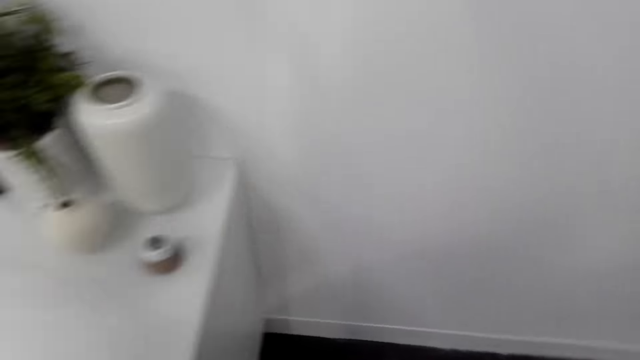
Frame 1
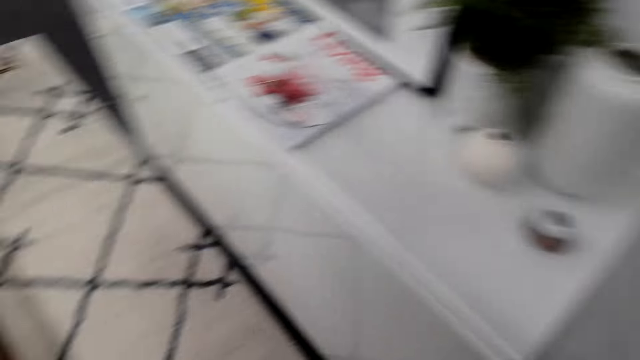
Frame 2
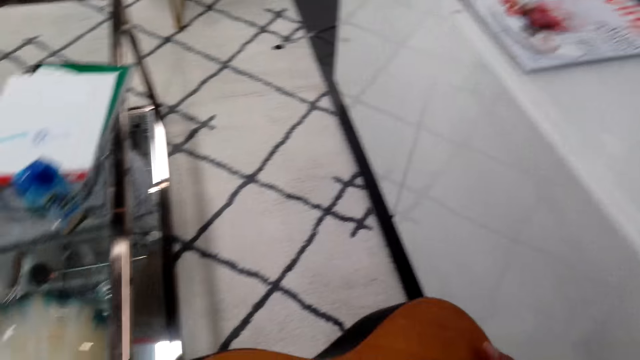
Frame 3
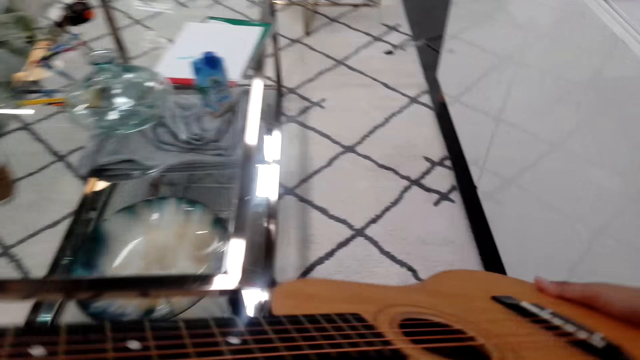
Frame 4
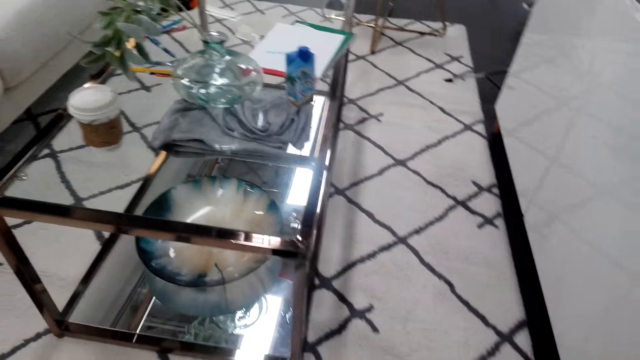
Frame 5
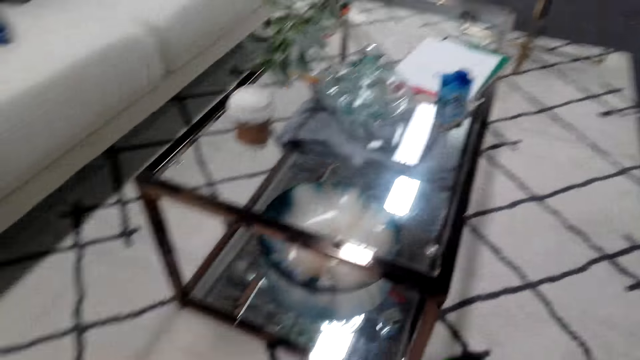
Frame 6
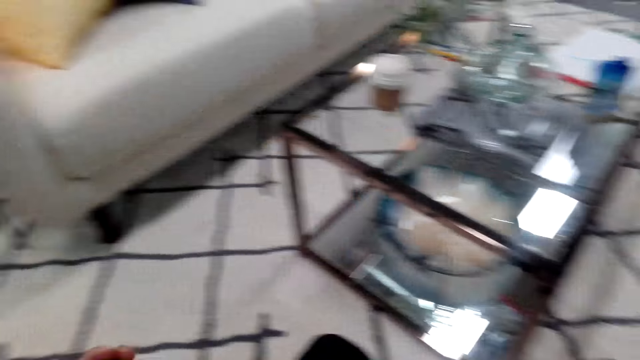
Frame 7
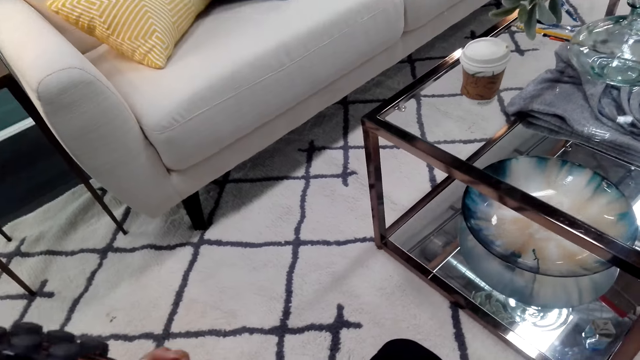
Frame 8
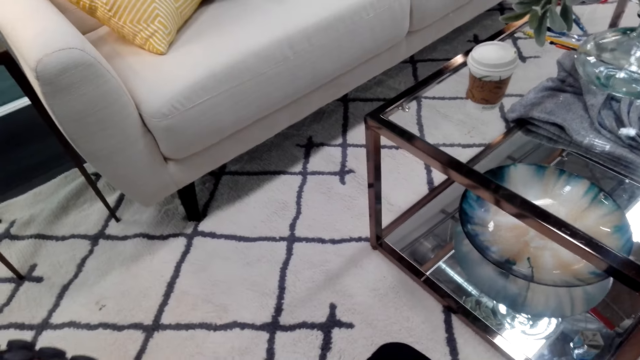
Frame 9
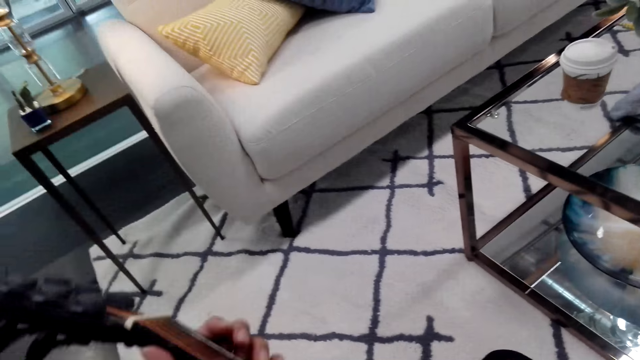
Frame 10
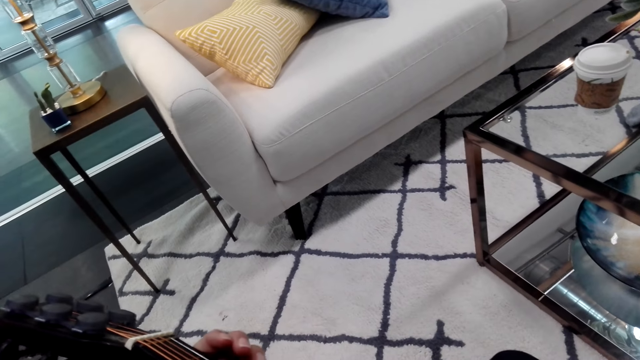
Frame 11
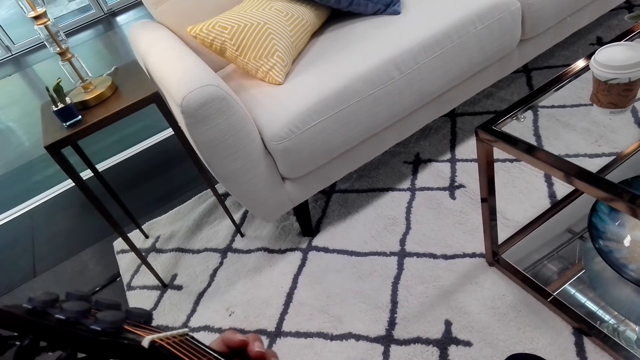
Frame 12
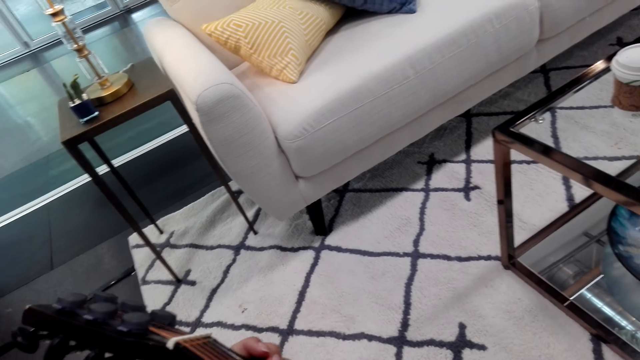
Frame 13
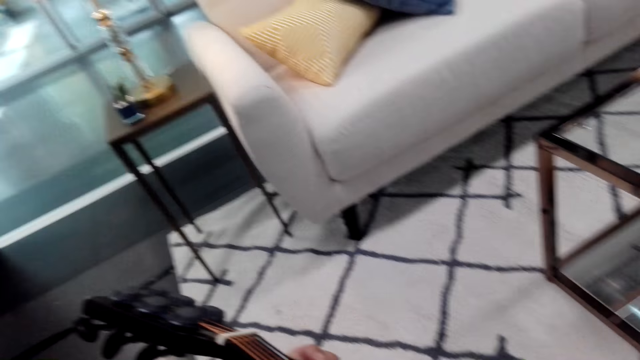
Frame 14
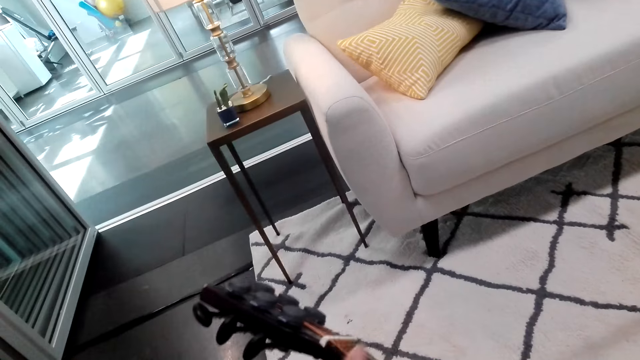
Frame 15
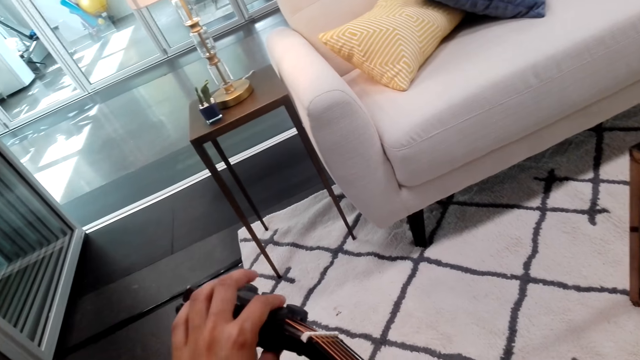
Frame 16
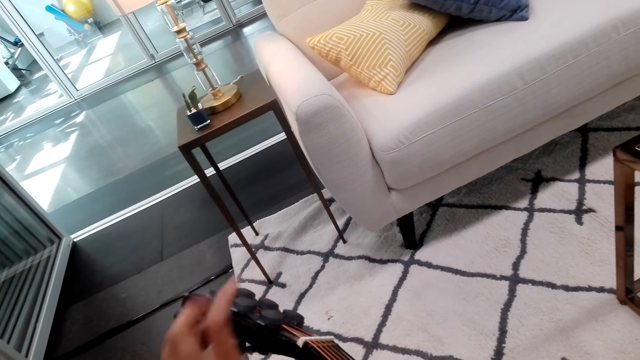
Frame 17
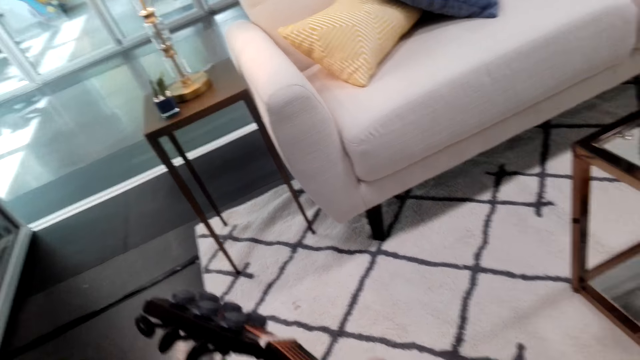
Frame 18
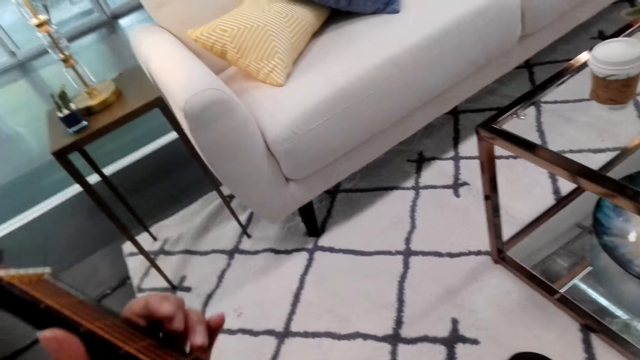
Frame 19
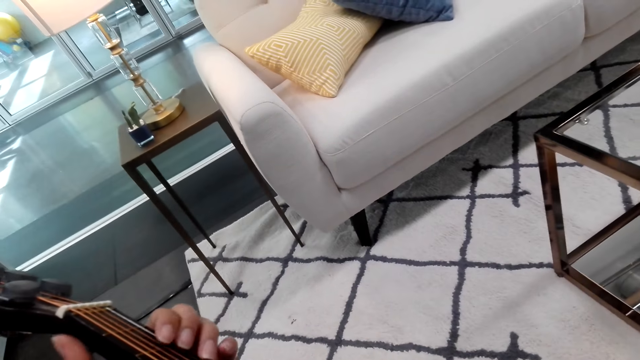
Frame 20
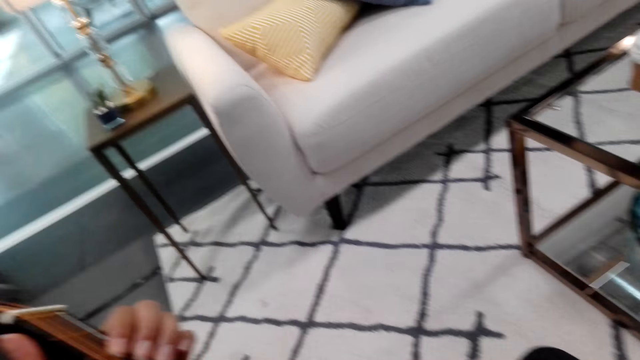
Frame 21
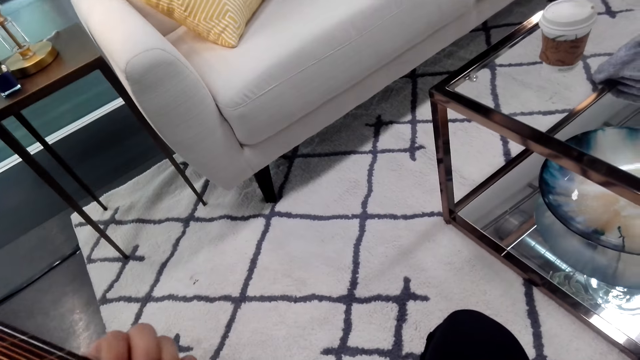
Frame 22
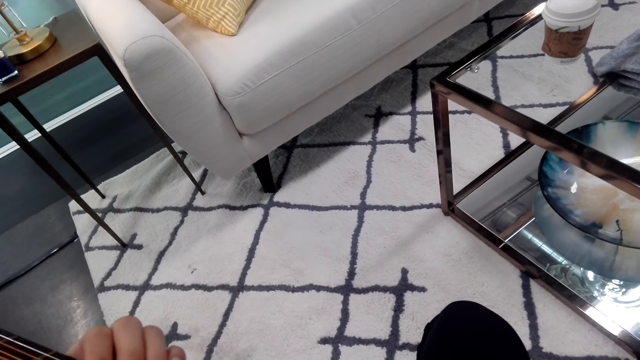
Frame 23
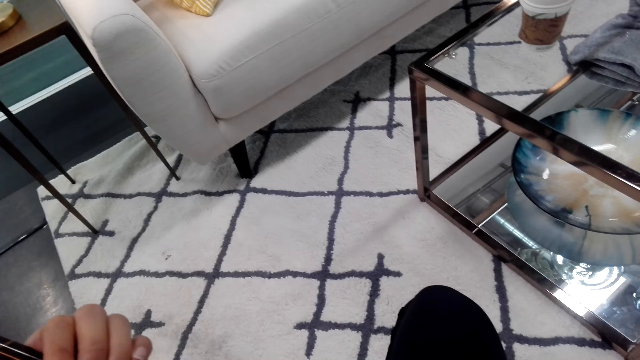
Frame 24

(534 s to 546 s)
The camera wearer holds a guitar. They pick up the guitar. They play the guitar with both hands.

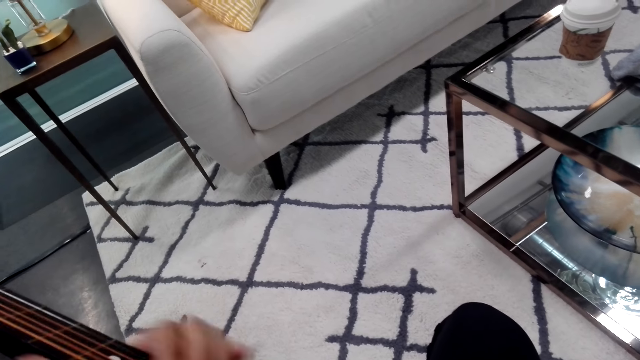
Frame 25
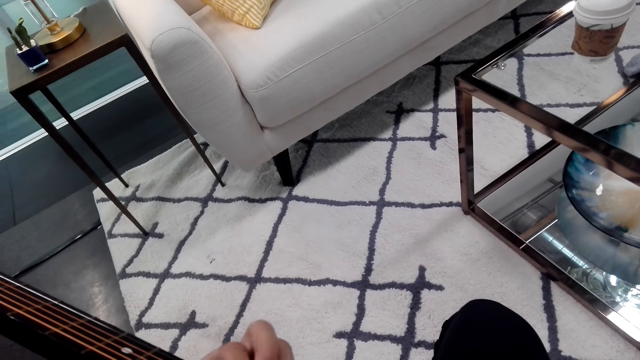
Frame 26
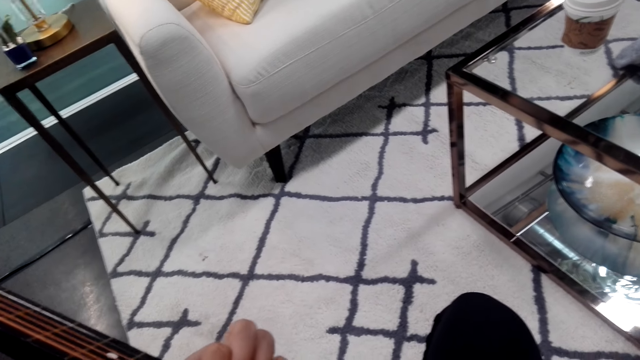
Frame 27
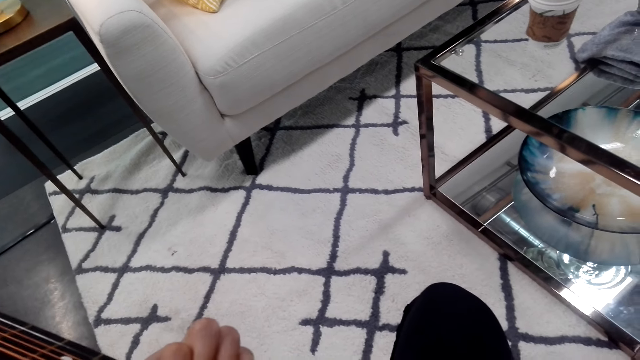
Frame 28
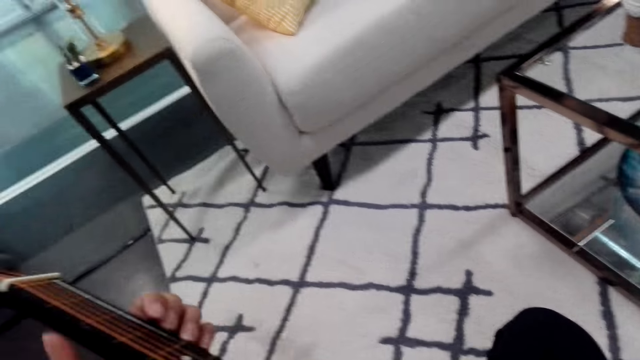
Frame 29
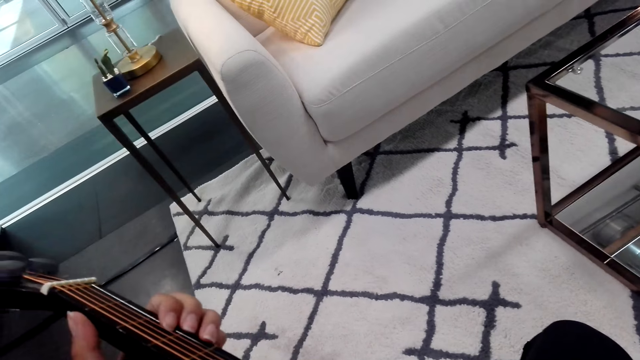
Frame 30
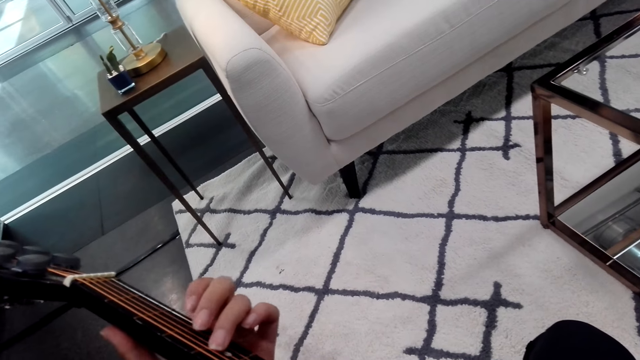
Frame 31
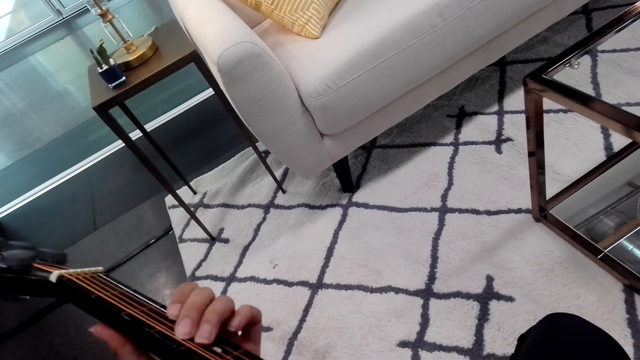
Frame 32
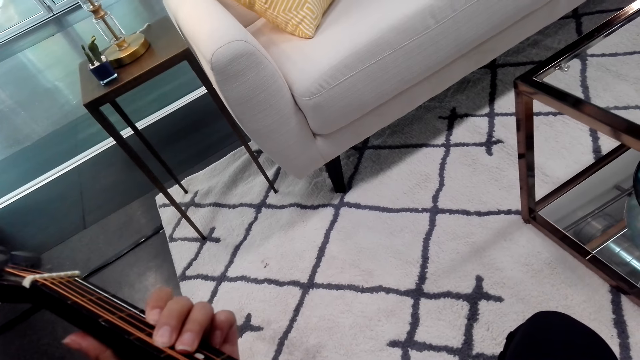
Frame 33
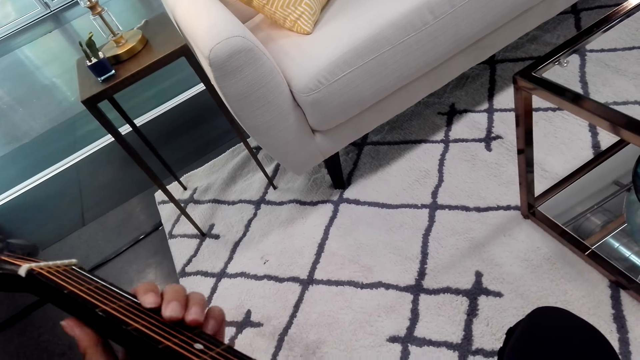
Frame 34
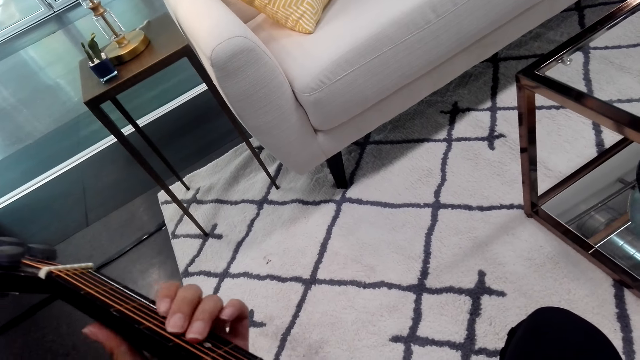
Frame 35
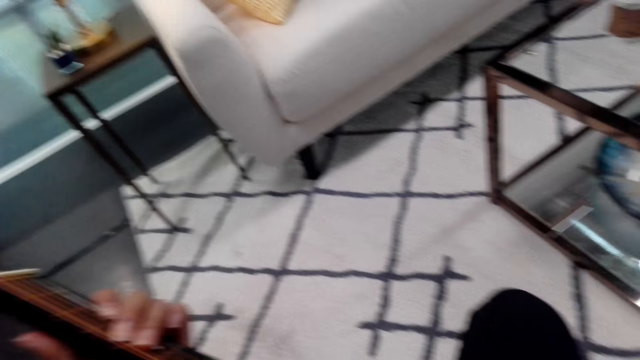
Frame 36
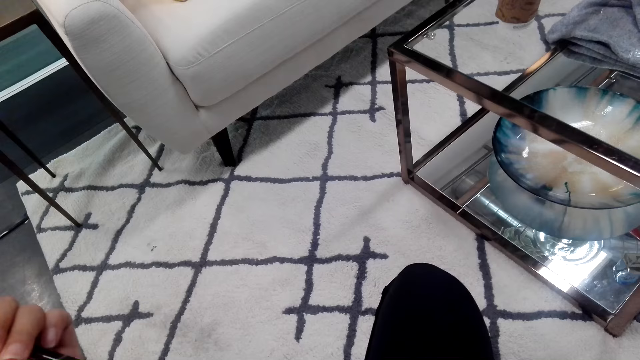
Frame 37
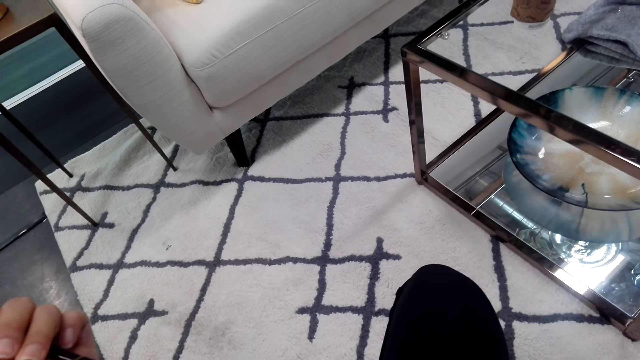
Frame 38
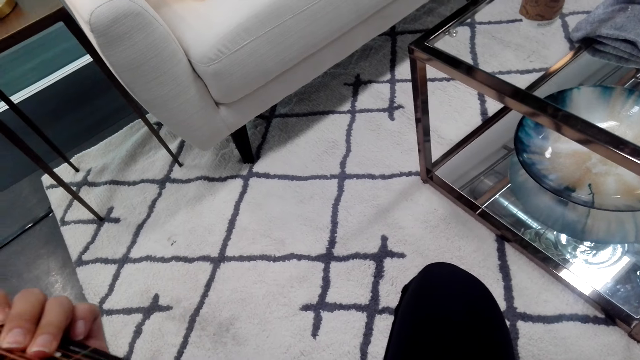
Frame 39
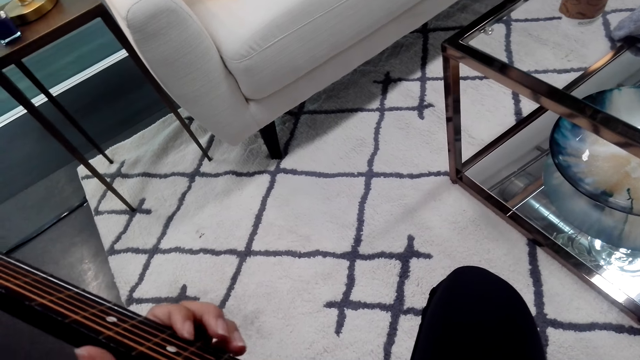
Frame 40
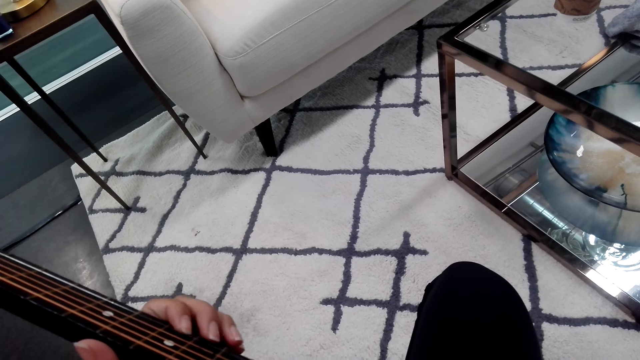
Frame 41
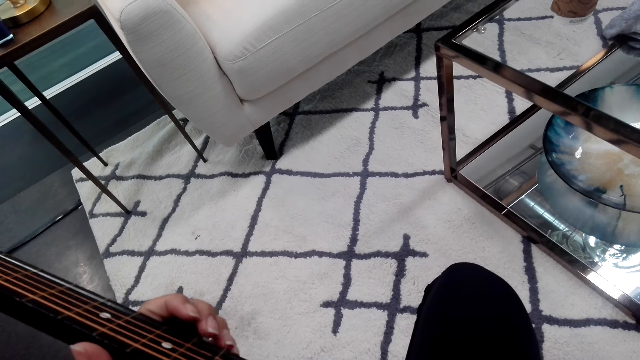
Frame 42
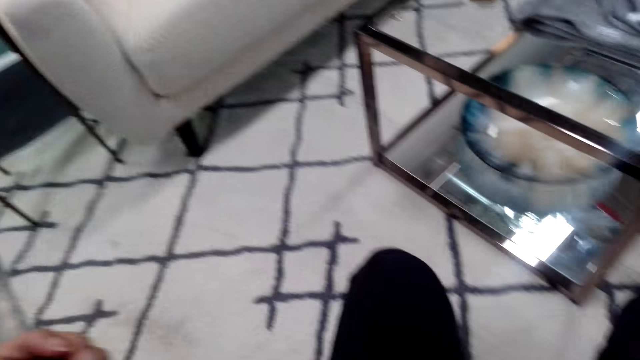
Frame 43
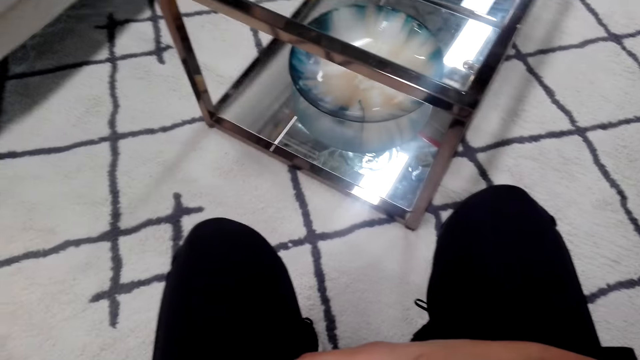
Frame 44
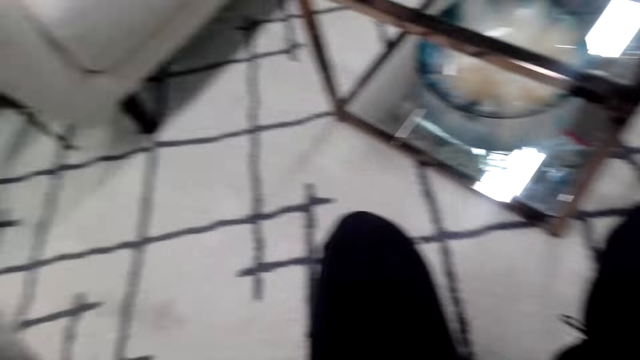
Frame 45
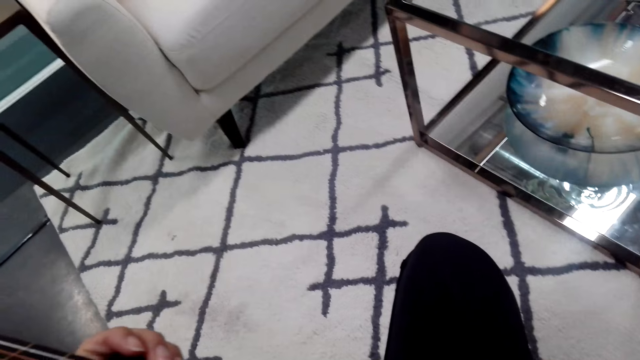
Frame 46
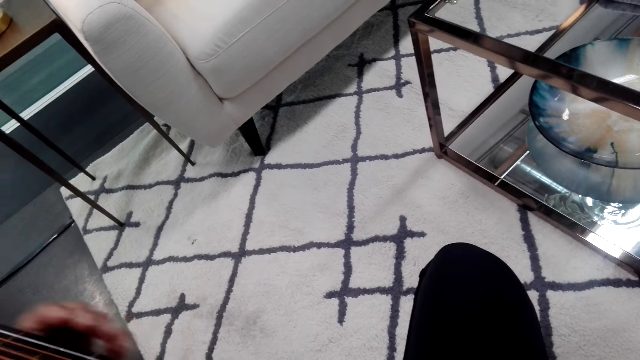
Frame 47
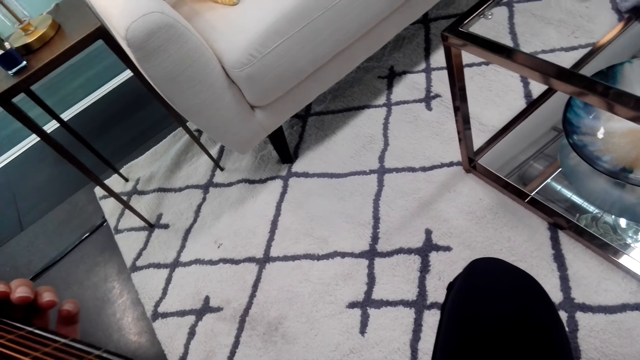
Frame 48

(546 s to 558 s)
The camera wearer looks at the carpet.
